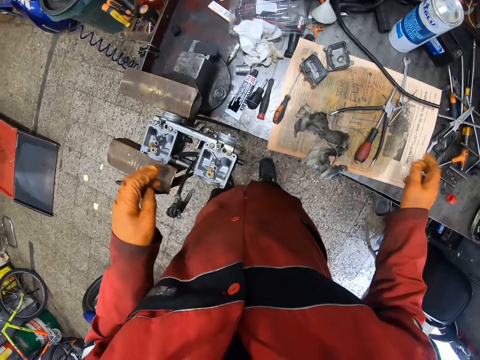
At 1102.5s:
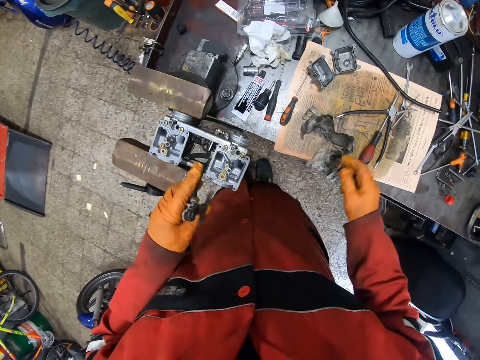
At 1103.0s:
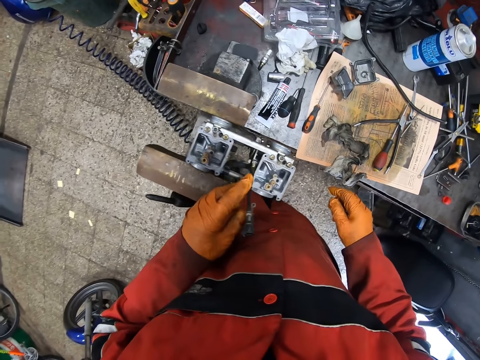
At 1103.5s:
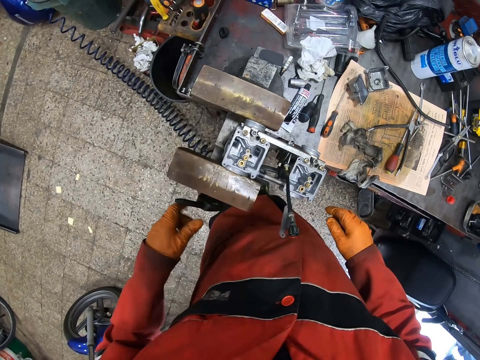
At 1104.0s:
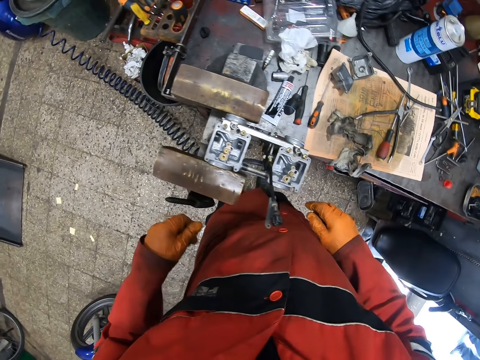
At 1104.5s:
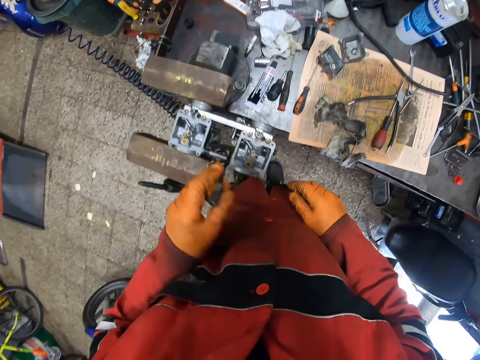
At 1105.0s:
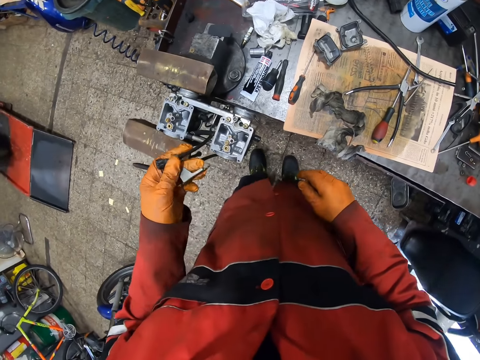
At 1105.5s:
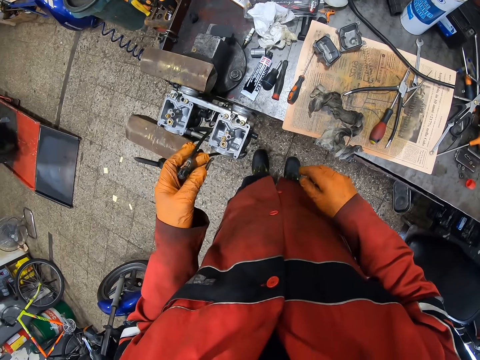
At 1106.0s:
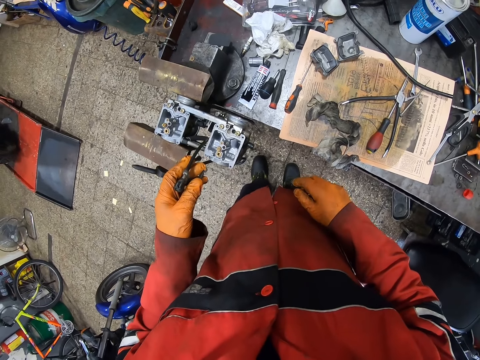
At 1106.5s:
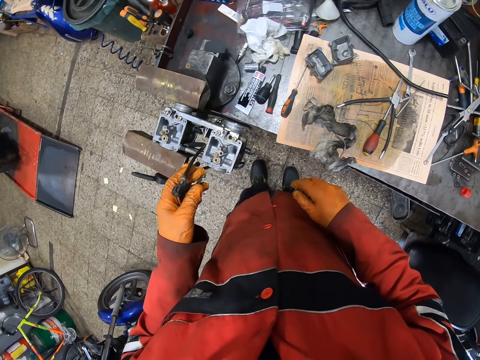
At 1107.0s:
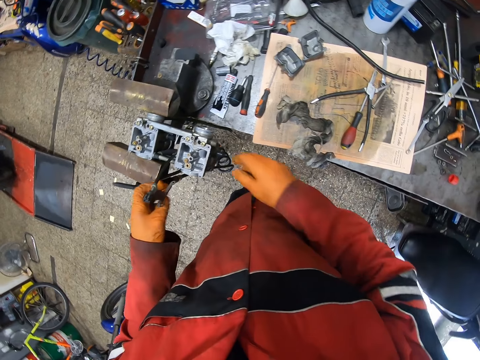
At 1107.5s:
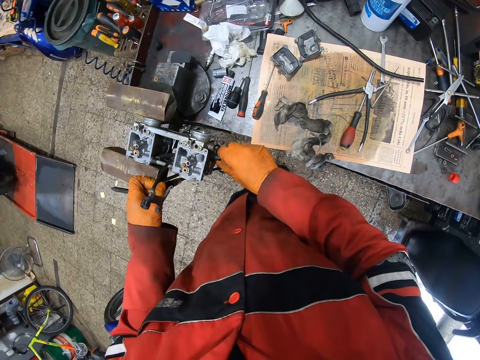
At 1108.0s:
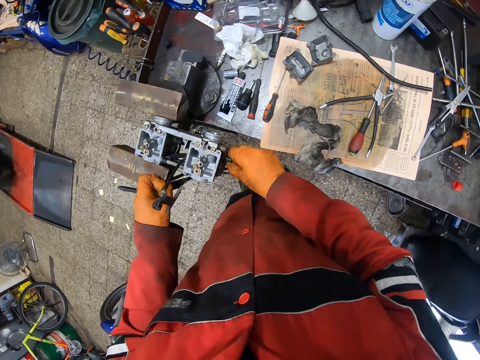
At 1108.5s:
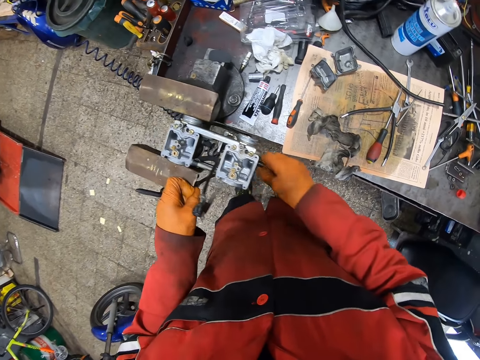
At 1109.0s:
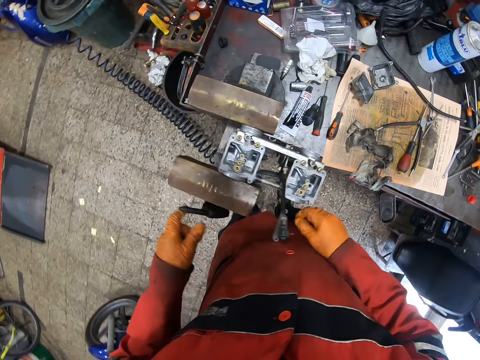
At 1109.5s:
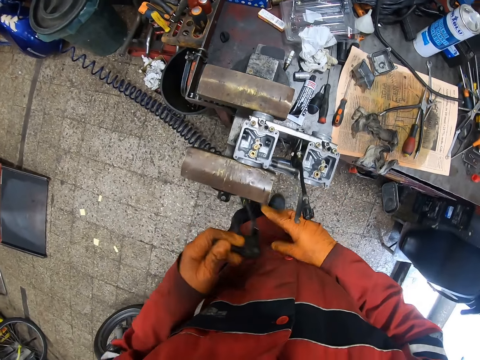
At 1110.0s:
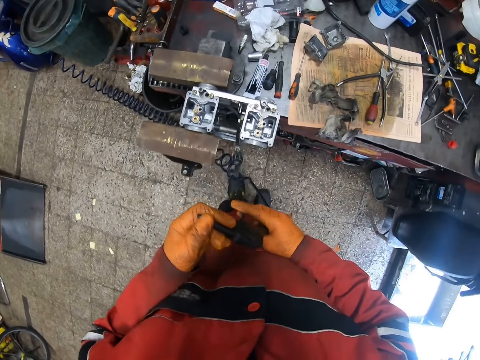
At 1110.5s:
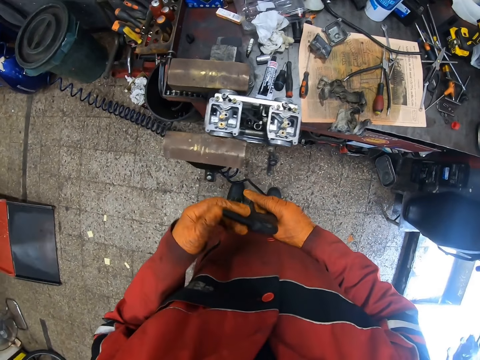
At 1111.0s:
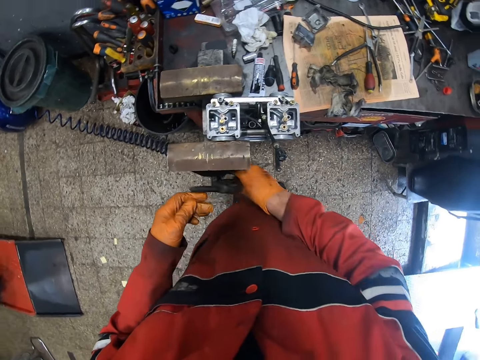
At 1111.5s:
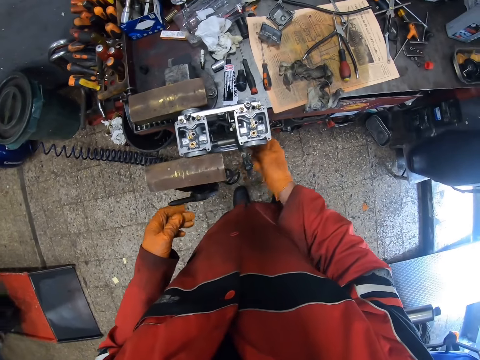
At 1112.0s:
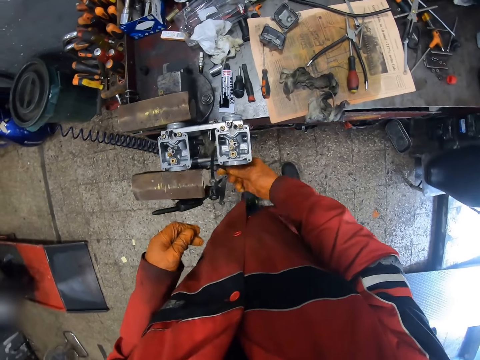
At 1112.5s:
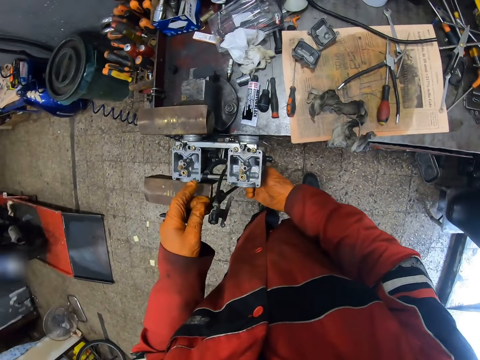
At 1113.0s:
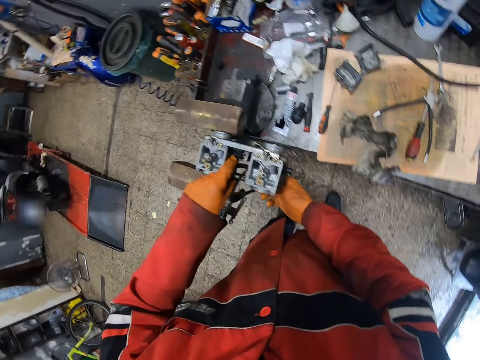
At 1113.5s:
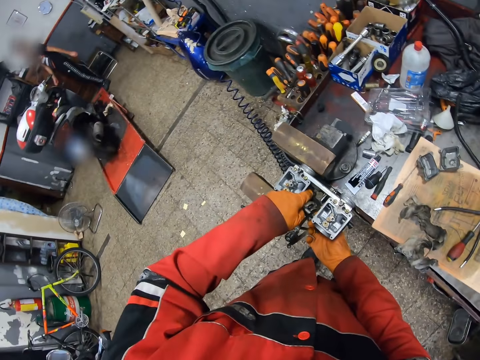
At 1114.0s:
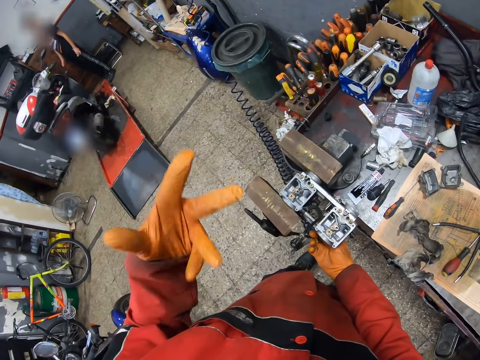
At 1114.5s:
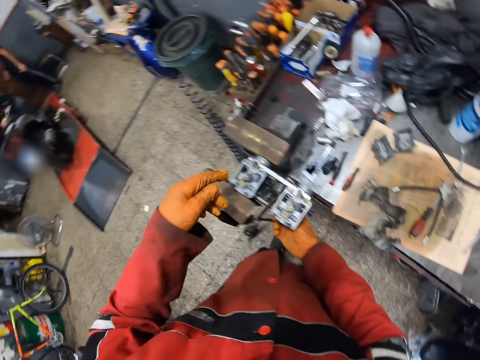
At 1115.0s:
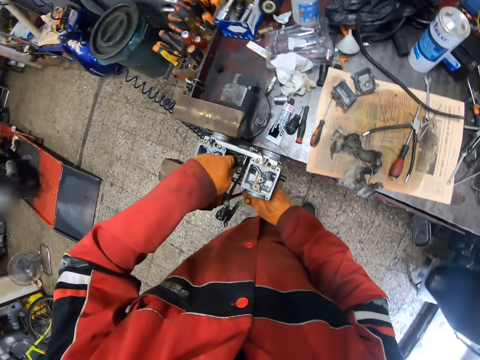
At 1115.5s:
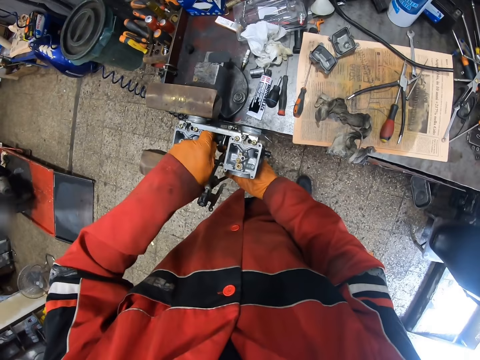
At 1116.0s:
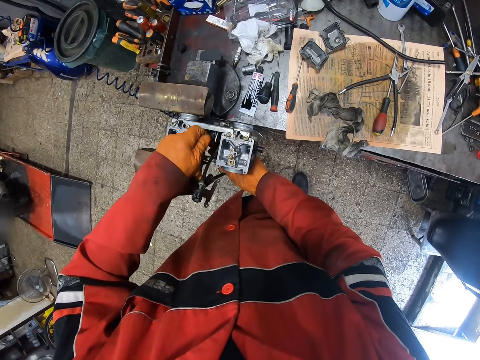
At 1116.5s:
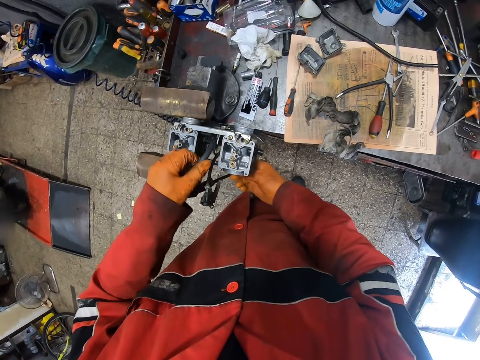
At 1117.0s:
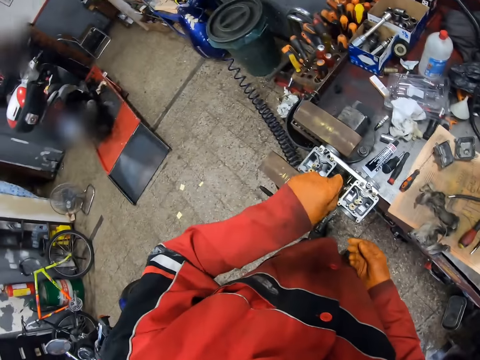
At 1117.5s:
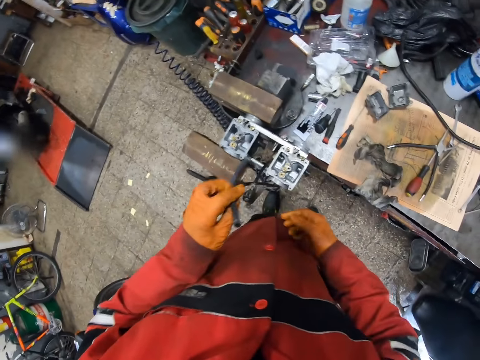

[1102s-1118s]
The camera wearer swings a hand. He touches the cold-start device of the carburetor with his gloved left hand. He removes his gloved left hand from the cold-start device of the carburetor. He touches the air blow gun or air compressor with his gloved left hand. He removes his gloved left hand from the air blow gun. He swings a hand. He bends the cold-start device of the carburetor with his gloved left hand. He holds something. He swings a hand. He touches the choke lever of the carburetor with his gloved right hand. He holds something. He swings a hand. He picks up the air blow gun on the bench vice with his gloved left hand. He transfers the air blow gun from his gloved left hand to his gloved right hand. He holds the air compressor with the right hand. He swings a hand. He places the air blow gun on the bench vice with his gloved right hand. He hangs the air compressor. He swings a hand. He touches the pipe of the carburetor with his gloved right hand. He swings a hand. He adjusts the pipe with both gloved hands. He touches something. He swings a hand. He lifts his gloved left hand. He adjusts the pipe with both gloved hands. He touches something. He pulls the pipe of the carburetor with his gloved left hand. He holds something.

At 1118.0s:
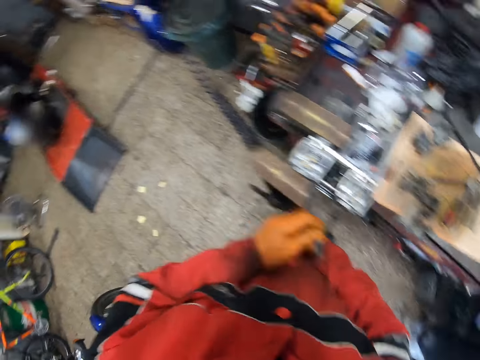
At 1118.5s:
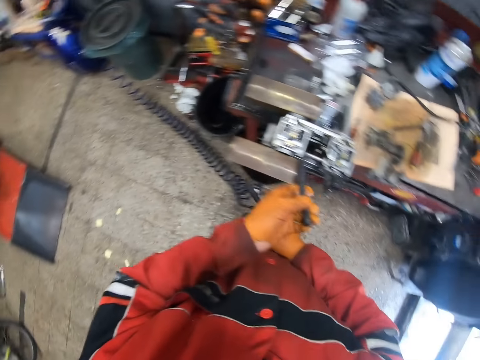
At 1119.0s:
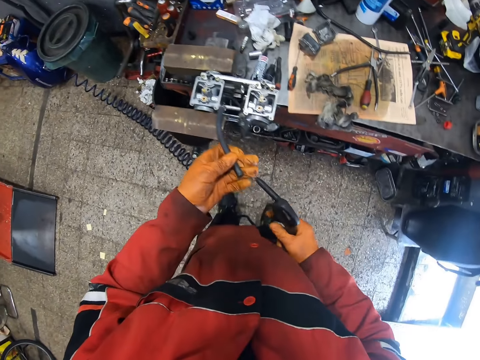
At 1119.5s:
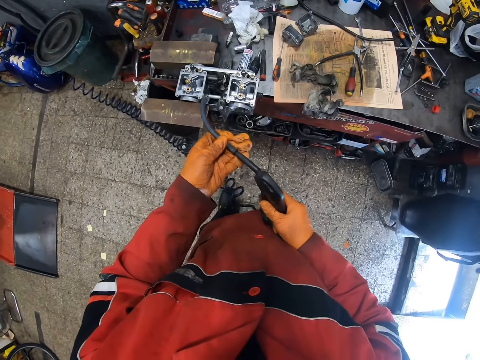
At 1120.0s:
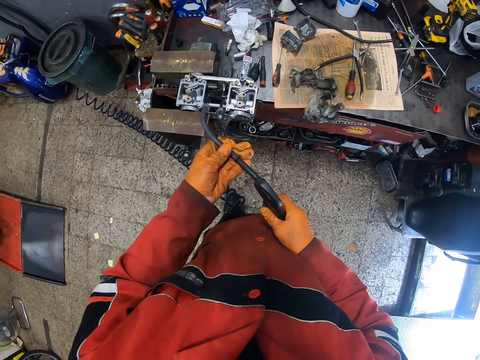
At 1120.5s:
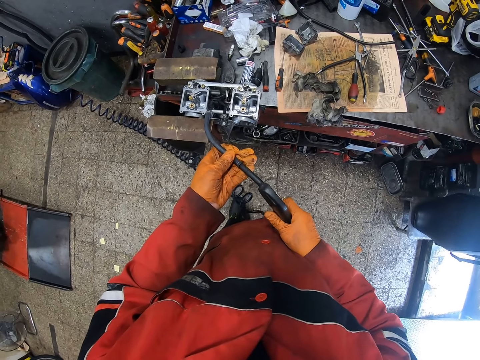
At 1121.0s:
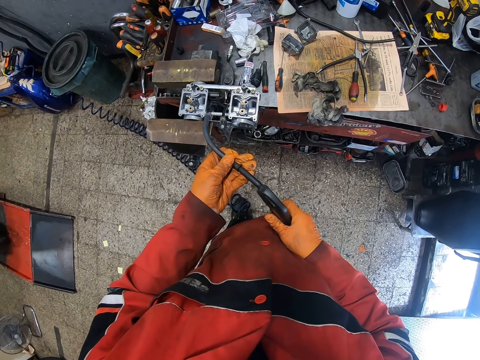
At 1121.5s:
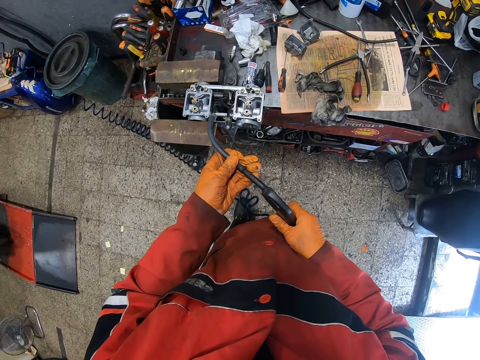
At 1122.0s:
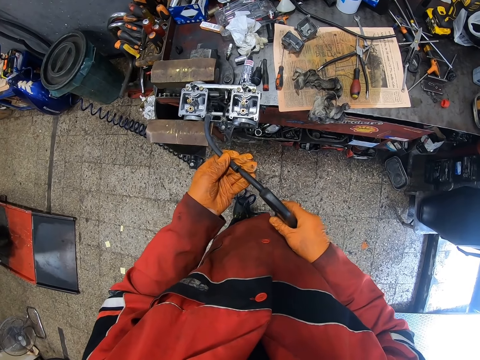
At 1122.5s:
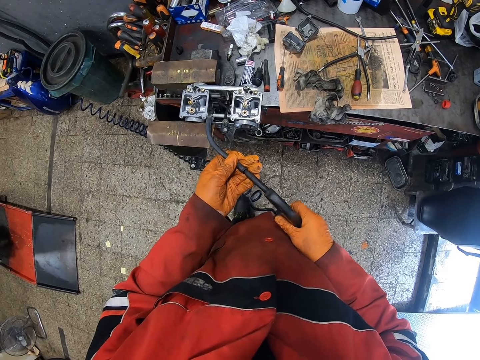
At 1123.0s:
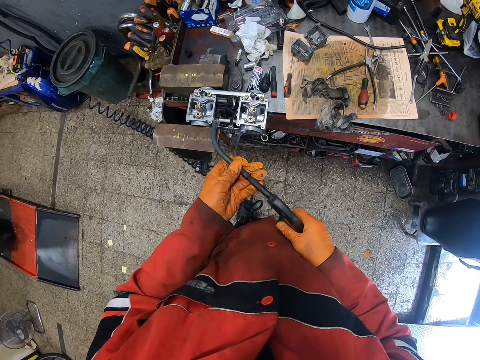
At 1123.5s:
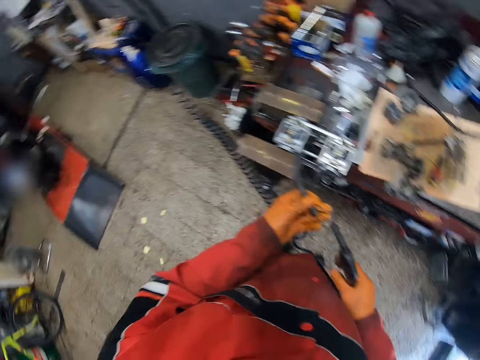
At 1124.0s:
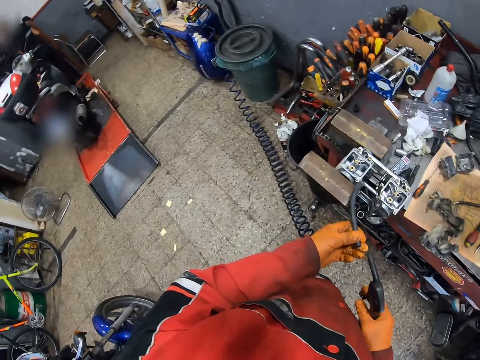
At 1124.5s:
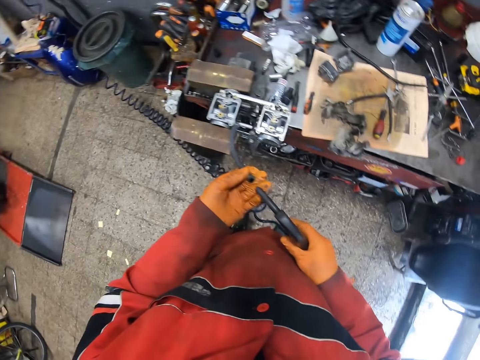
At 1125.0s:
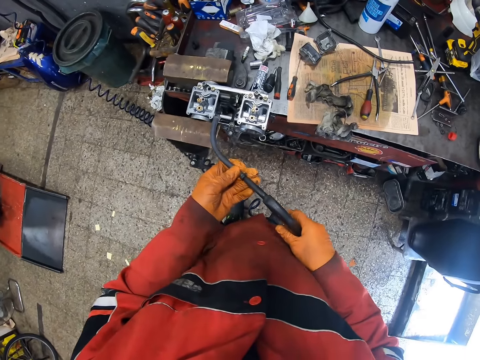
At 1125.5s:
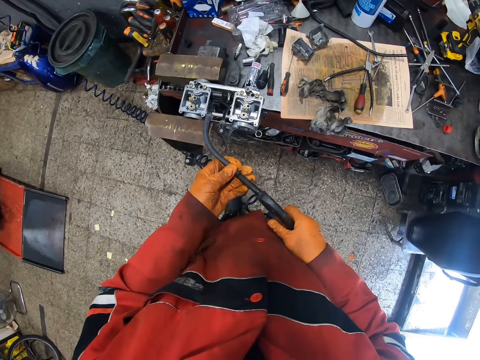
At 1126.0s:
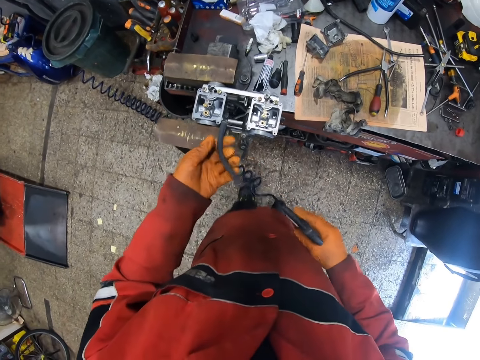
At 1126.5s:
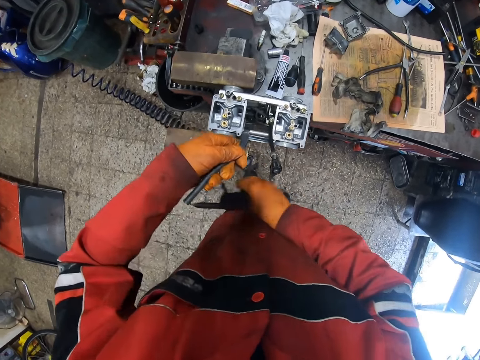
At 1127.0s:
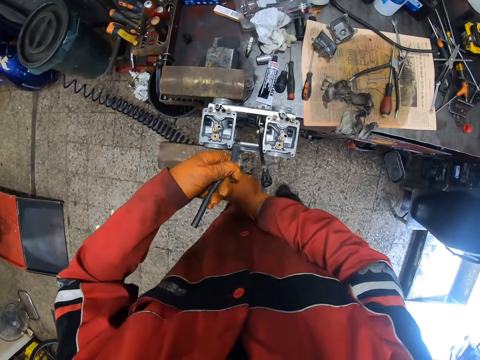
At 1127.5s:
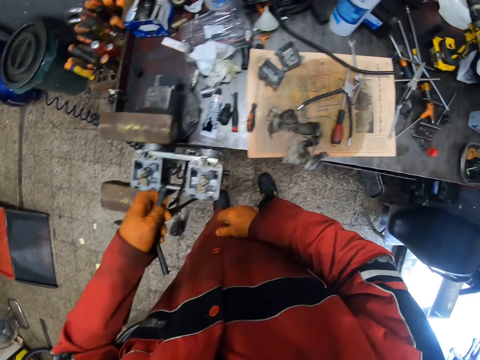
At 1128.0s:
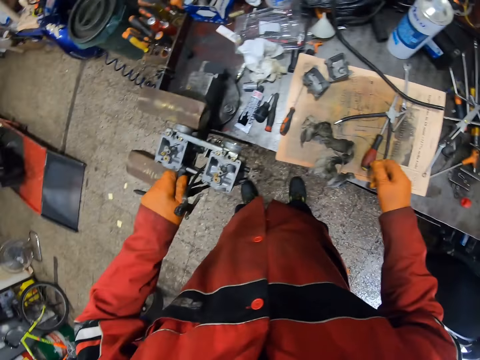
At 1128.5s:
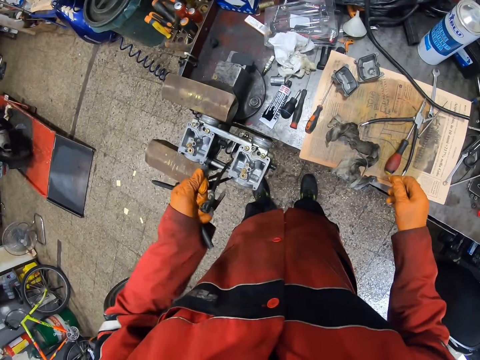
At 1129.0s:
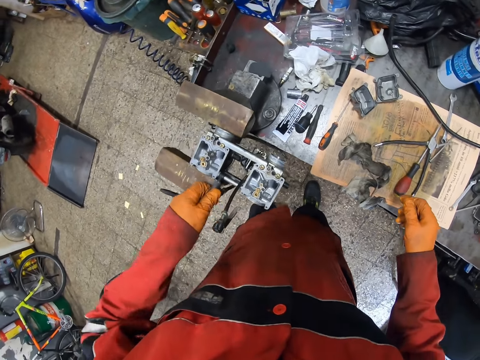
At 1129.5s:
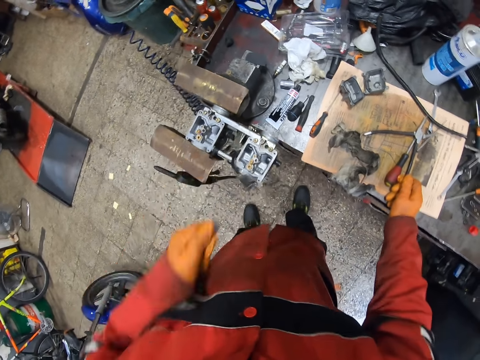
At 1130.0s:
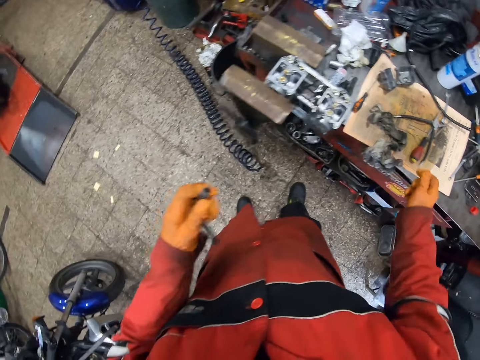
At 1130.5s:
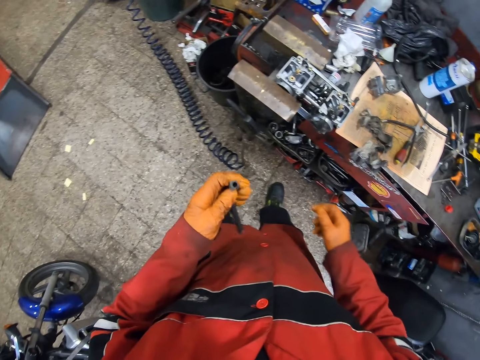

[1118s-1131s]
The camera wearer swings a hand. He picks up the air blow gun or air compressor on the bench vice with his gloved right hand. He blows the pipe with the air blow gun in his gloved right hand. He joins the pipe with the air compressor. He swings a hand. He joins the pipe with the air compressor. He swings a hand. He hangs the air blow gun with his gloved right hand. He swings a hand. He pulls the pipe with his gloved left hand. He places his gloved right hand on the table. He swings a hand.
